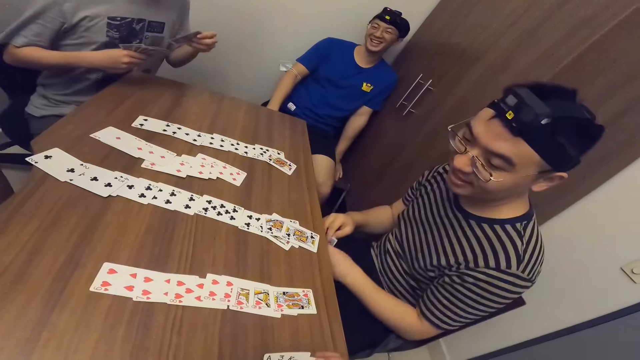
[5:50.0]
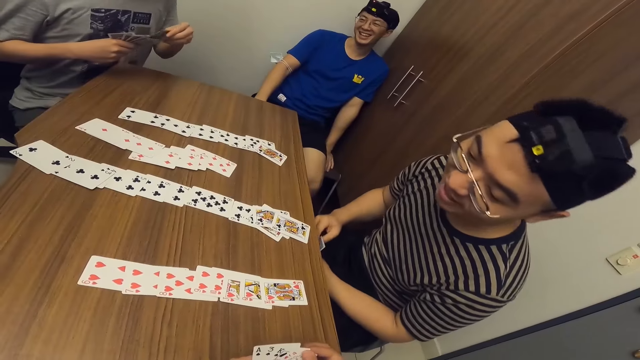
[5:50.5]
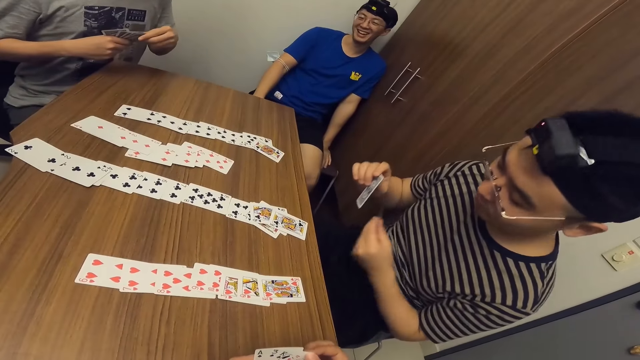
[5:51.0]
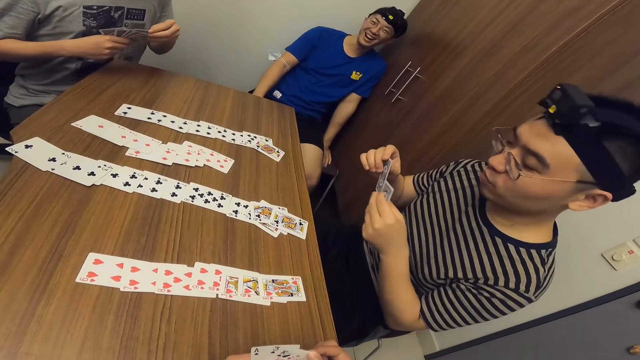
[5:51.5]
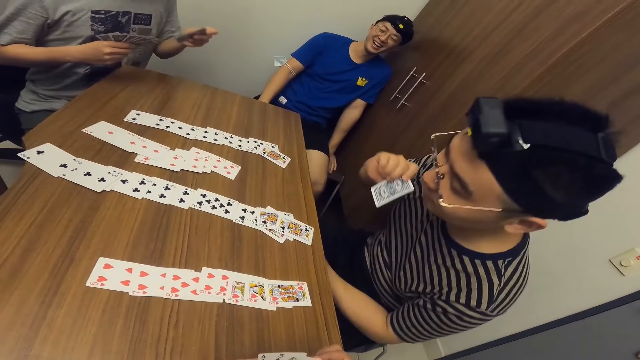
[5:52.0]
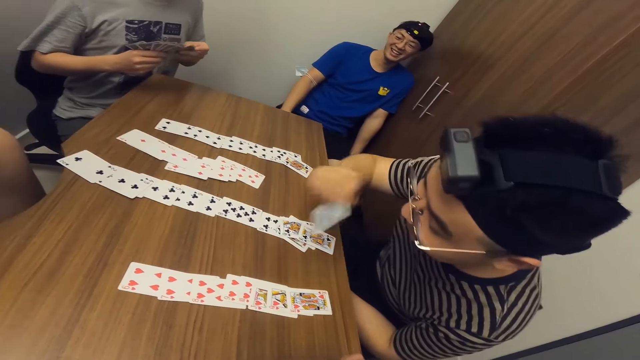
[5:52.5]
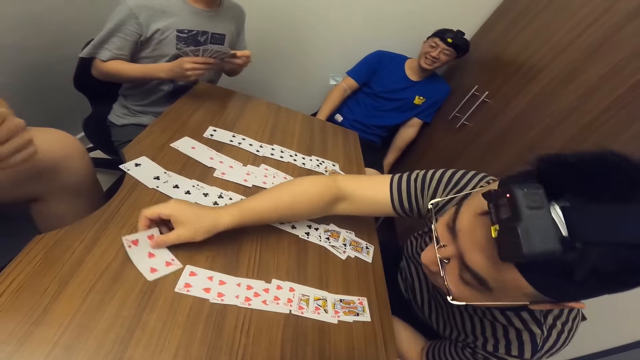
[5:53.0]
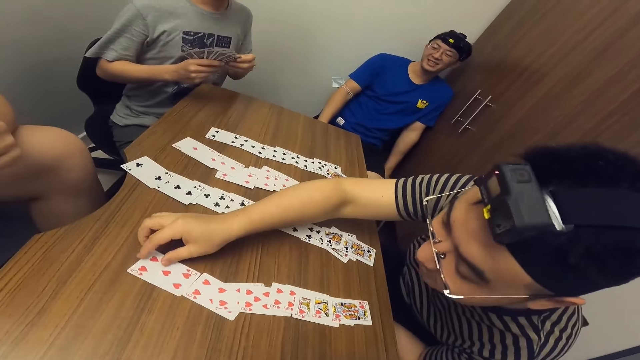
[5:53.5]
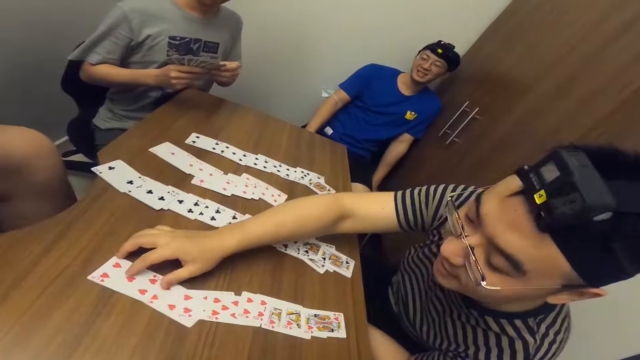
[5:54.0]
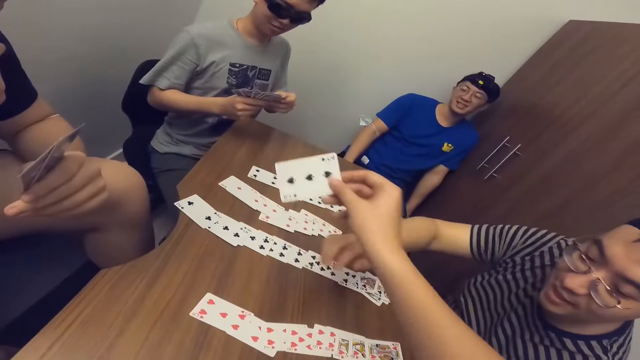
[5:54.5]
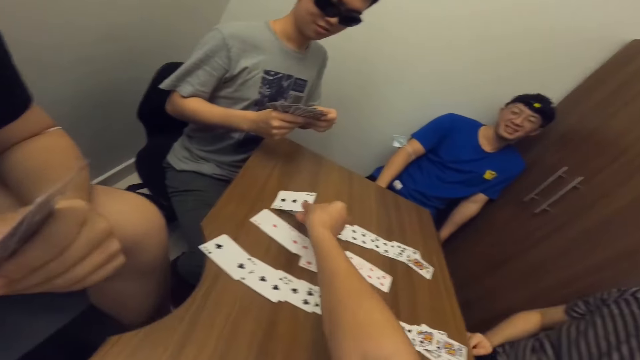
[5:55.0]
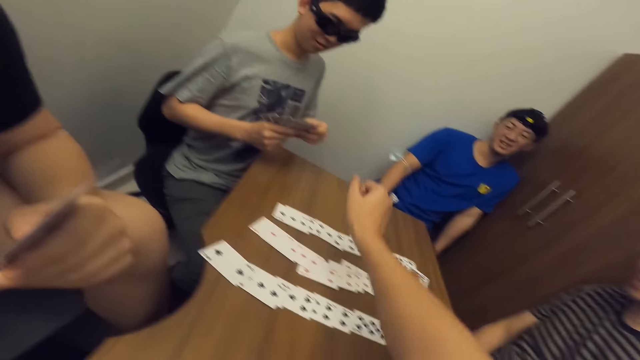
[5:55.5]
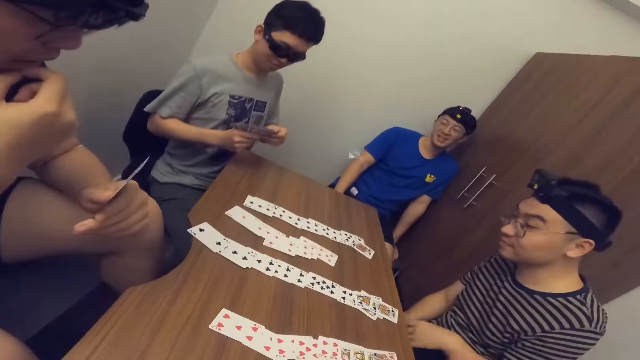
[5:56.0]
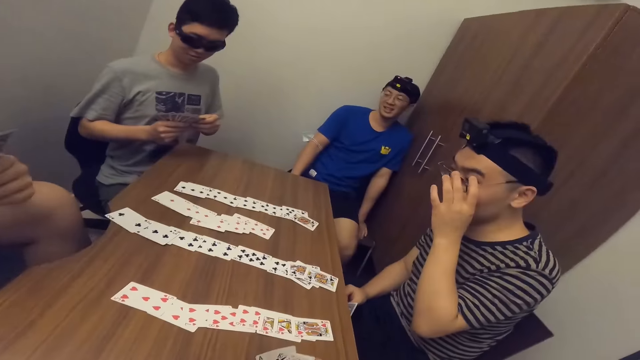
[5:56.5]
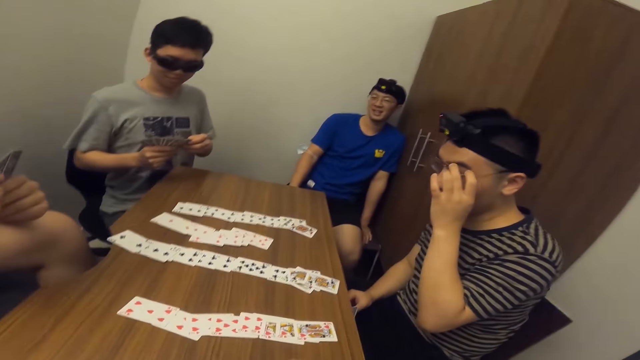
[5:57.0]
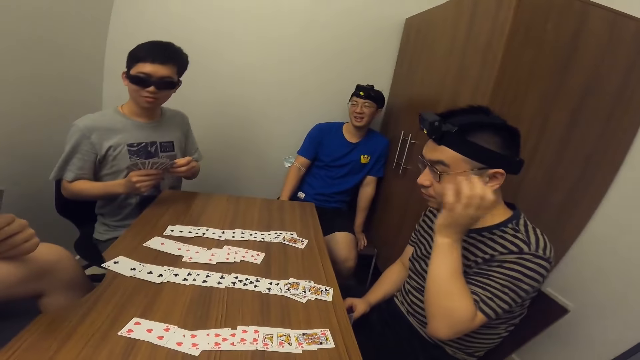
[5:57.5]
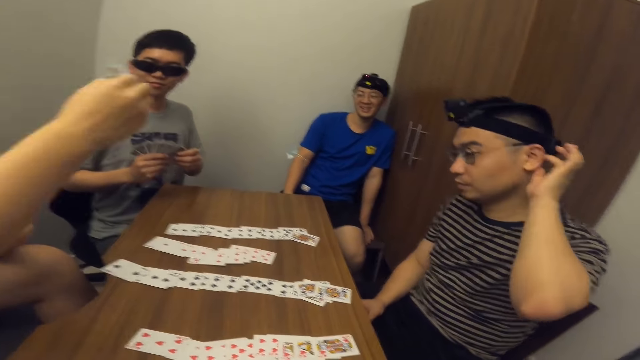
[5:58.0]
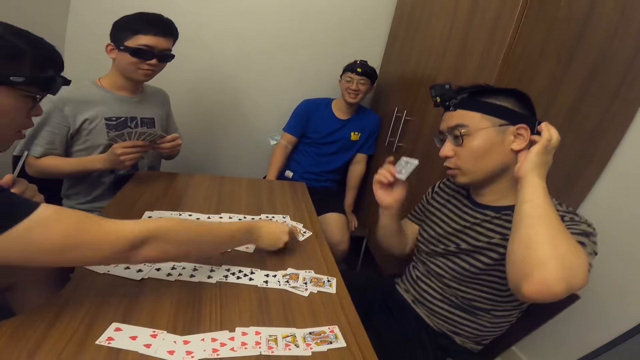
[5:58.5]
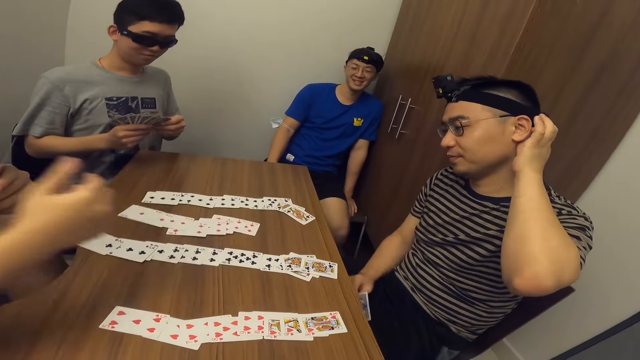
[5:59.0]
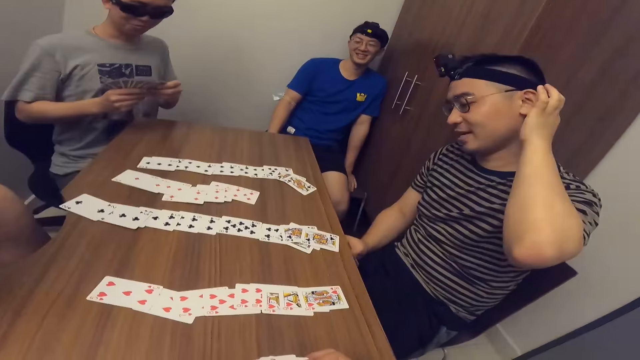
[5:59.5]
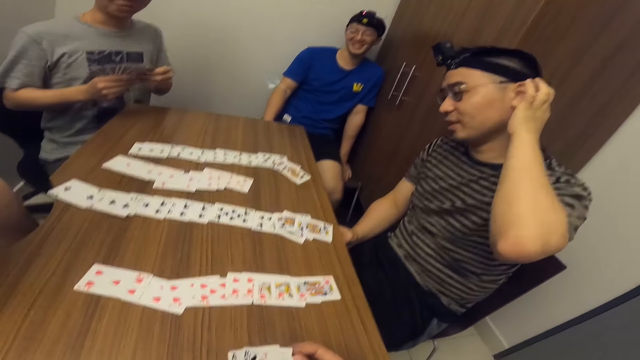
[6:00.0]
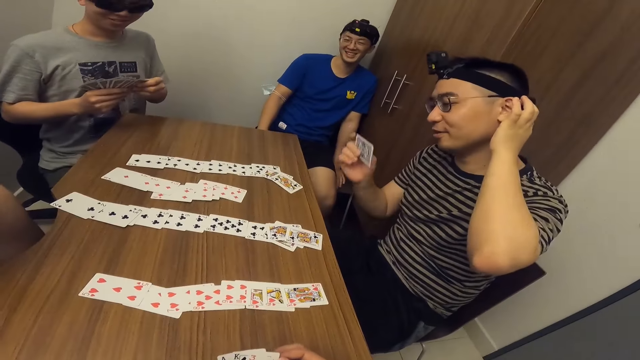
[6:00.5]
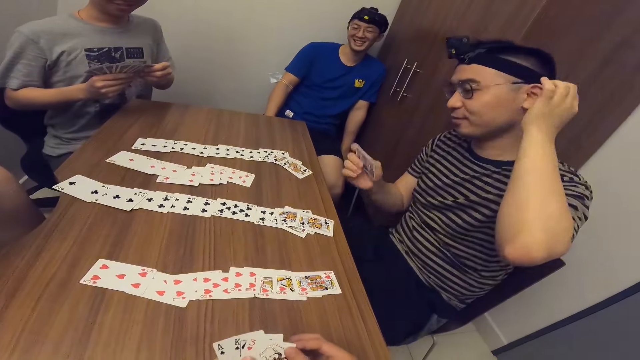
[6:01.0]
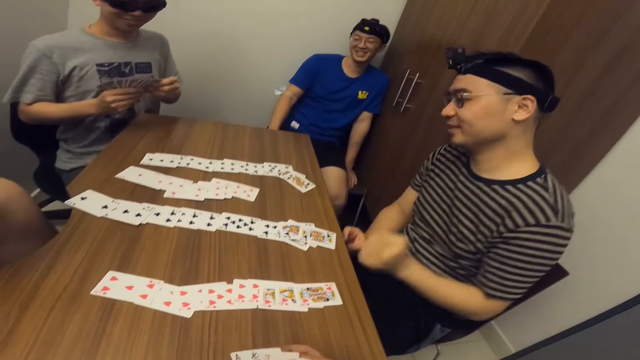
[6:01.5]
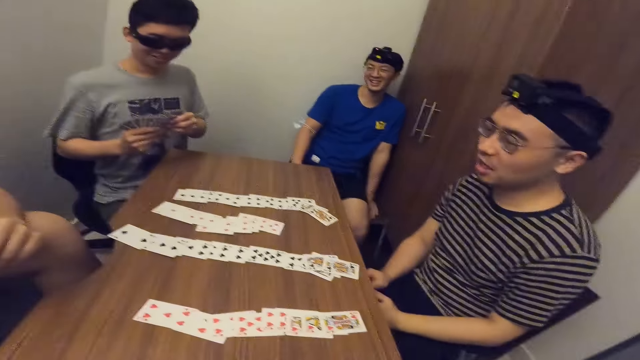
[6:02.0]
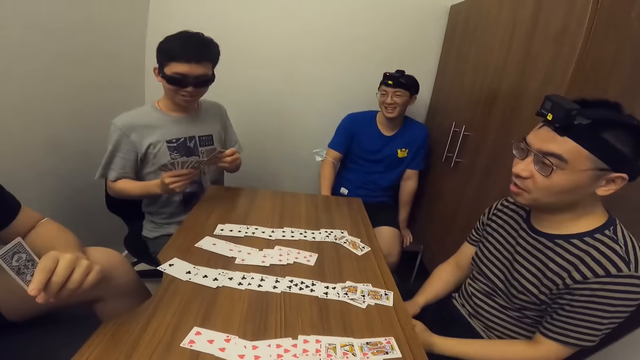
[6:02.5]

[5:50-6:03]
A man puts hands down. The man places a card on the table with his right hand. The camera wearer places a card on the table with his right hand. The man adjusts his glasses with his left hand. The man holds his spectacles. Another man places a card on the table with his right hand. The first man talks.

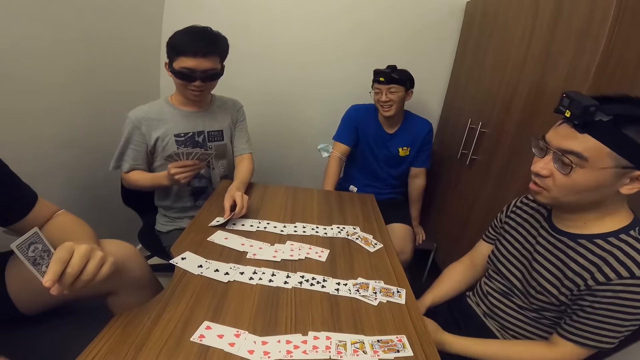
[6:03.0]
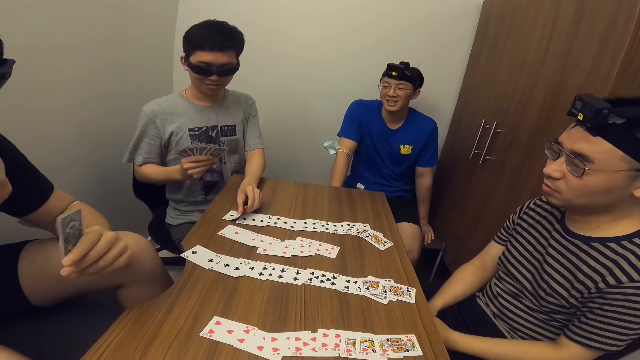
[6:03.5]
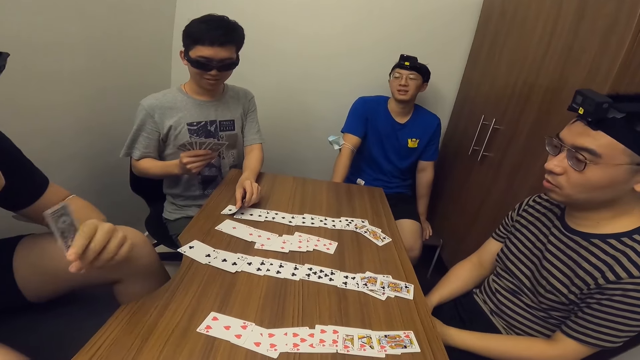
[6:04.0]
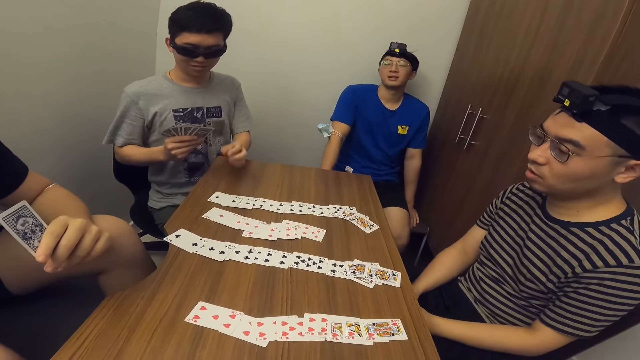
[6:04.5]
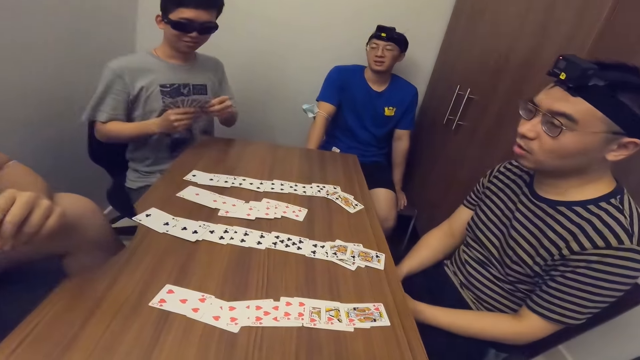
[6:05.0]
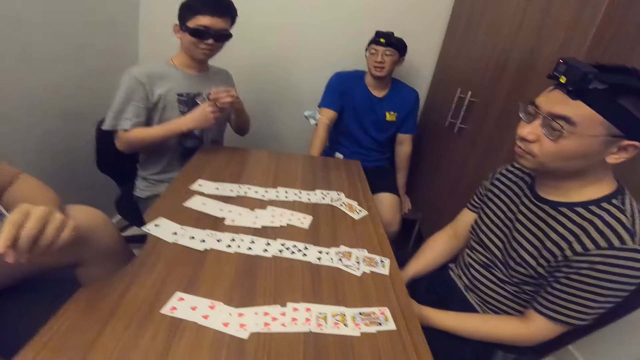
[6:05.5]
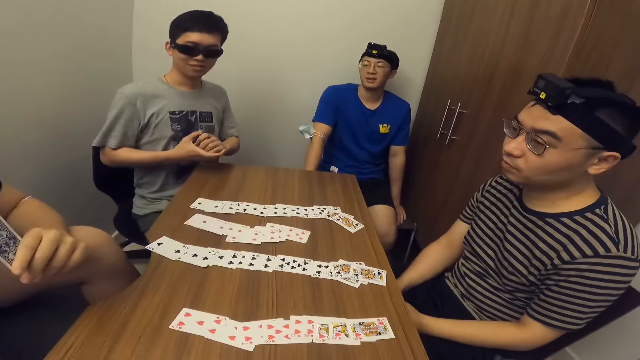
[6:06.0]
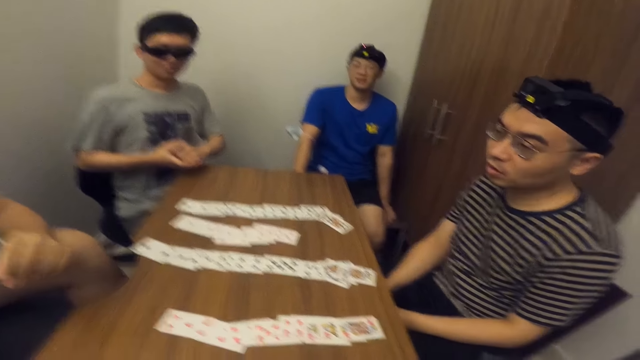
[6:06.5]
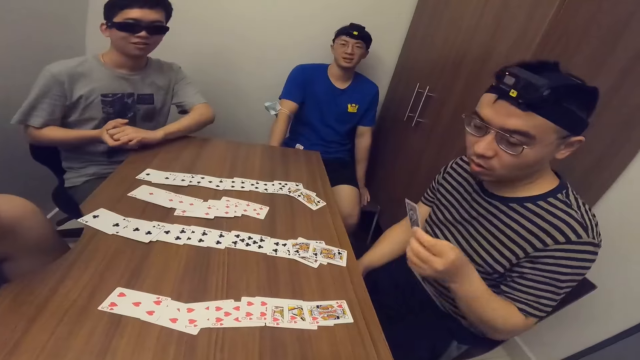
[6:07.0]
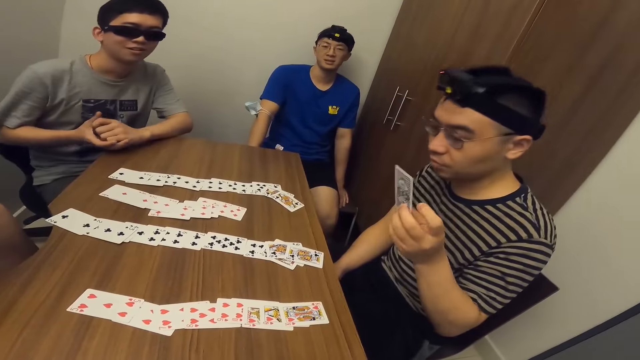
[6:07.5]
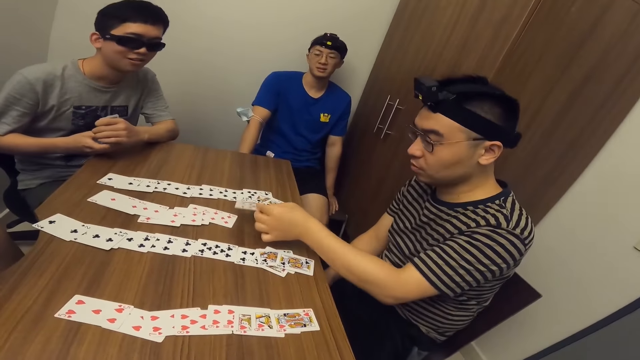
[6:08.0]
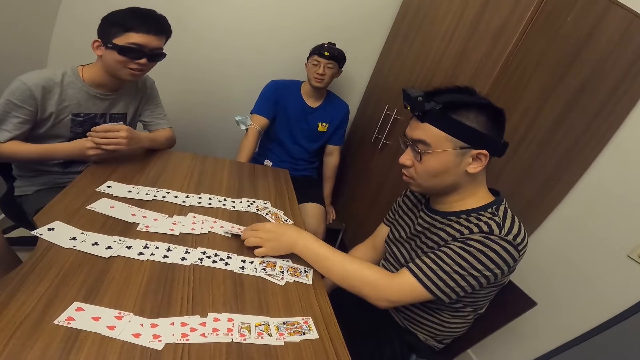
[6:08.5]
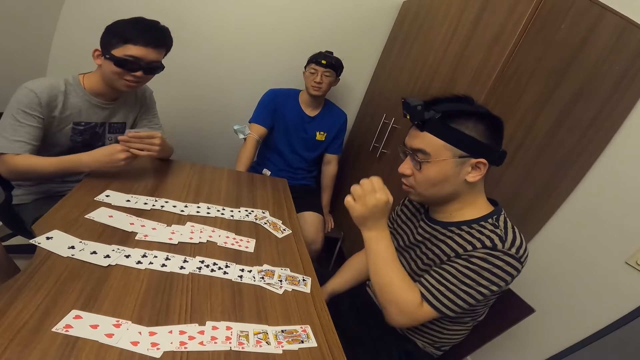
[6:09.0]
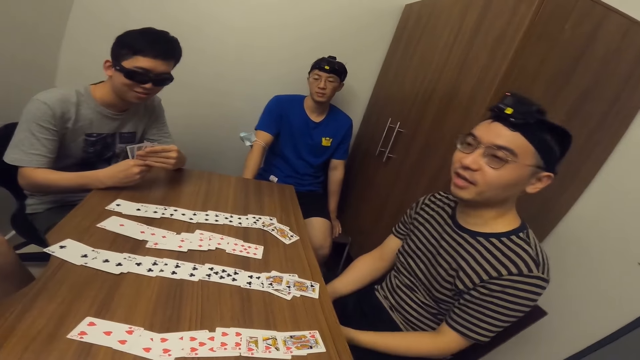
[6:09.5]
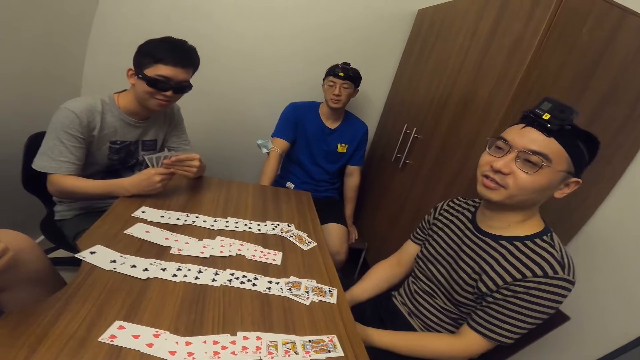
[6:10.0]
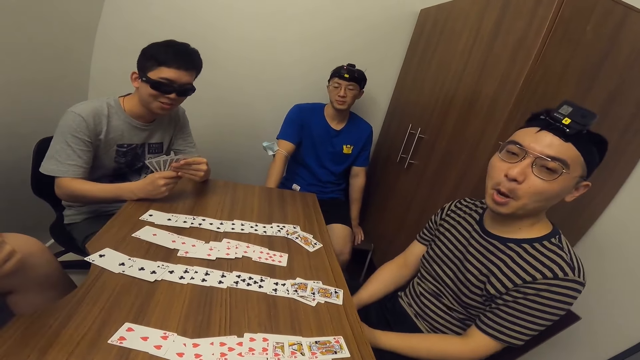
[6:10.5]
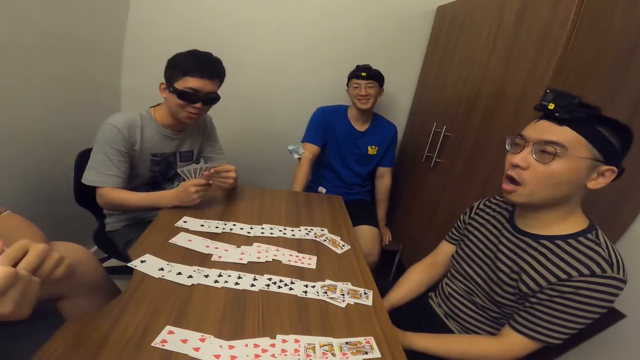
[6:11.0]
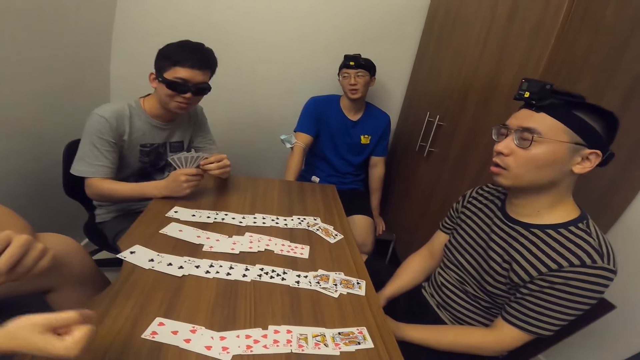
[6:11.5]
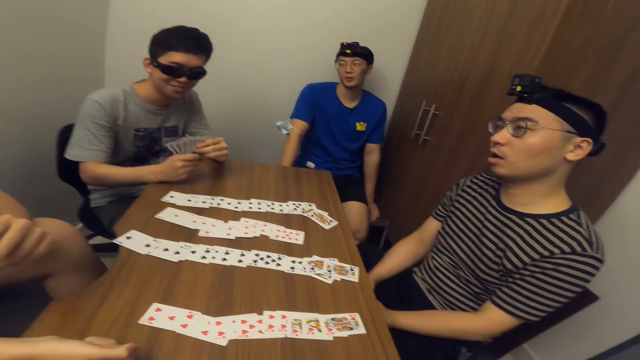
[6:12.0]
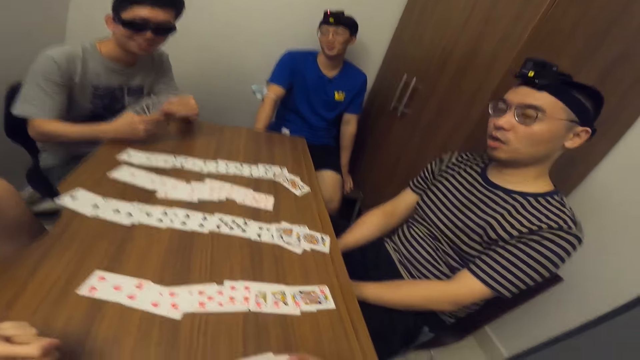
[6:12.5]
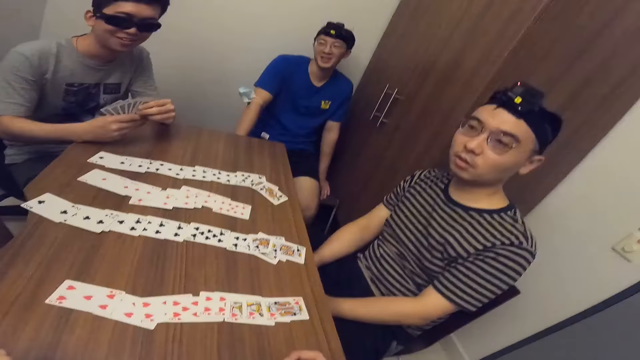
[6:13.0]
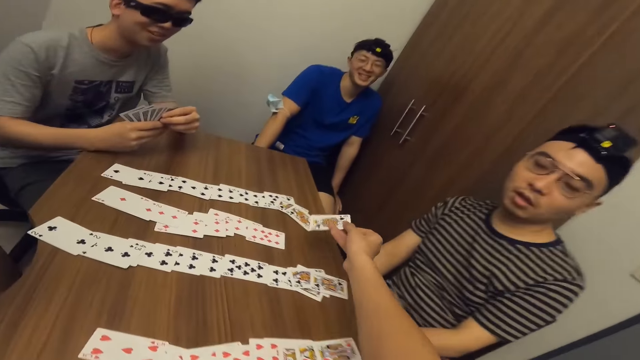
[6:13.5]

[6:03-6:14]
A man places a card on the table with his left hand. The man holds cards with both hands. Another man lifts a card. The other man places the card on the table with his left hand. The first man puts hands on the table. A third man taps the table. The camera wearer drops a card.
